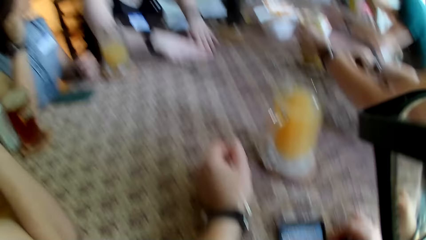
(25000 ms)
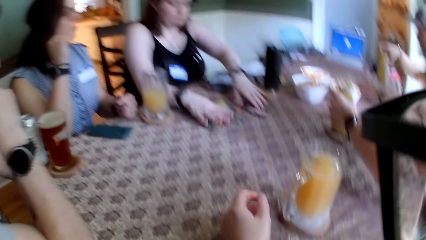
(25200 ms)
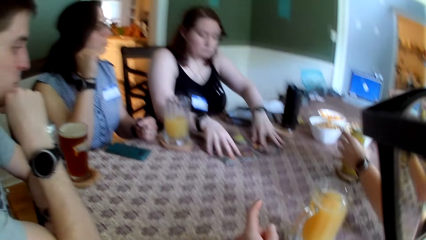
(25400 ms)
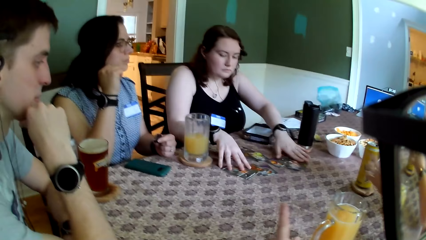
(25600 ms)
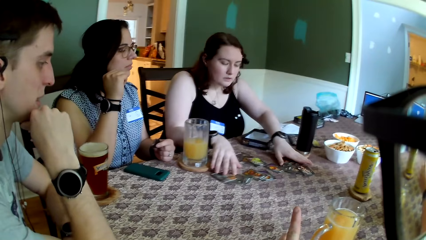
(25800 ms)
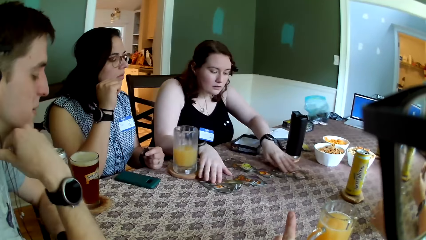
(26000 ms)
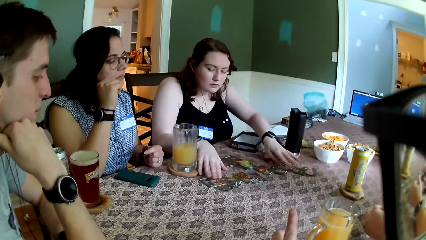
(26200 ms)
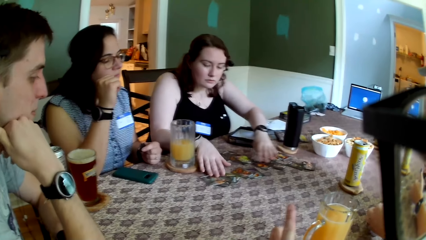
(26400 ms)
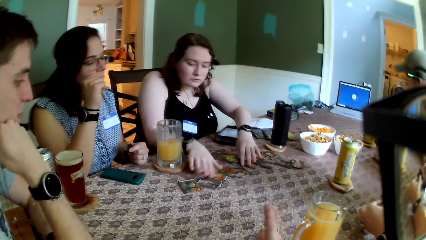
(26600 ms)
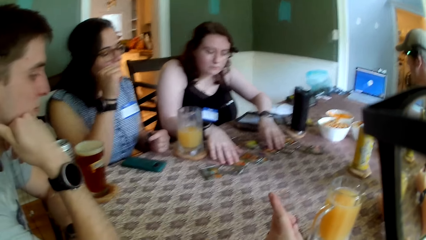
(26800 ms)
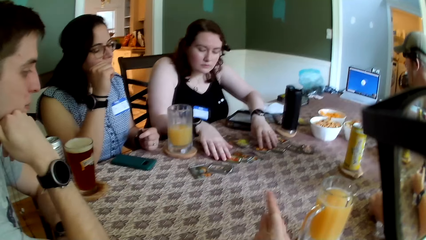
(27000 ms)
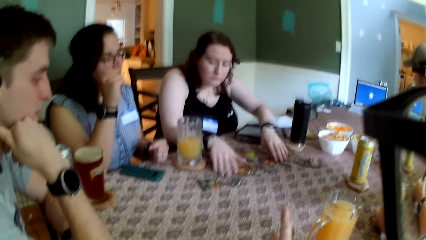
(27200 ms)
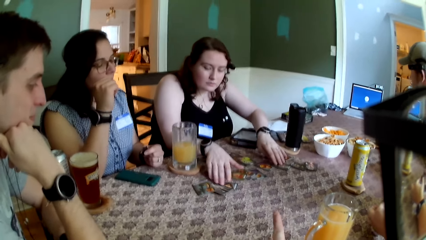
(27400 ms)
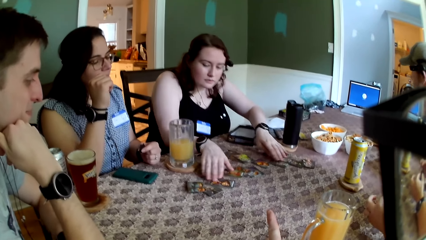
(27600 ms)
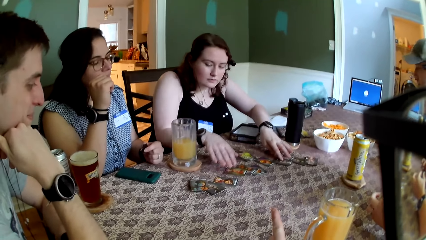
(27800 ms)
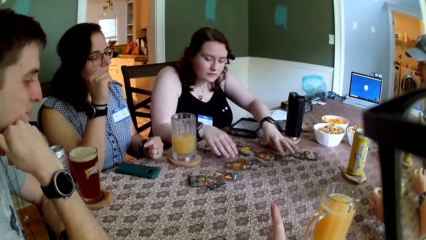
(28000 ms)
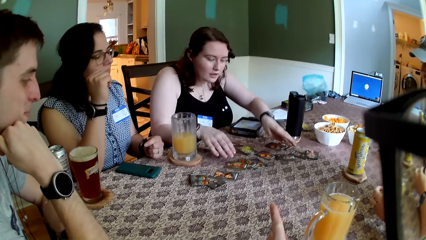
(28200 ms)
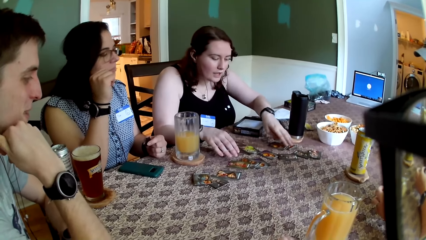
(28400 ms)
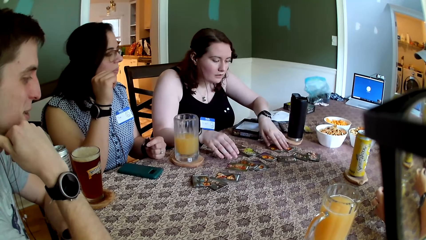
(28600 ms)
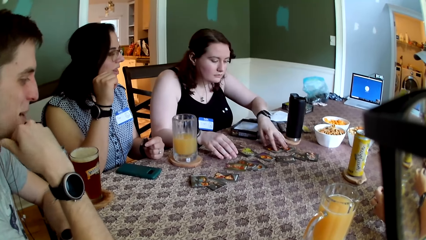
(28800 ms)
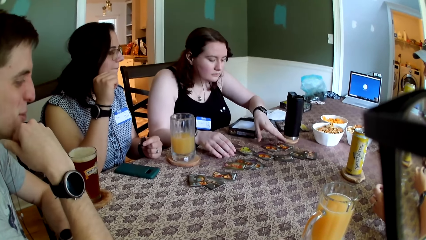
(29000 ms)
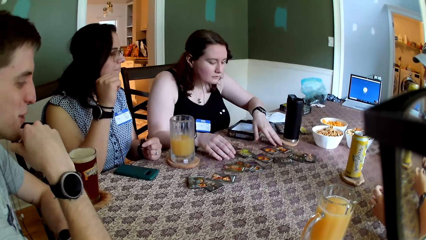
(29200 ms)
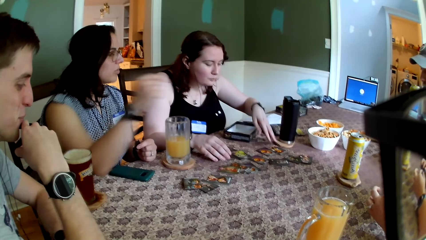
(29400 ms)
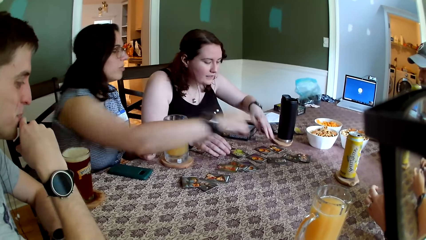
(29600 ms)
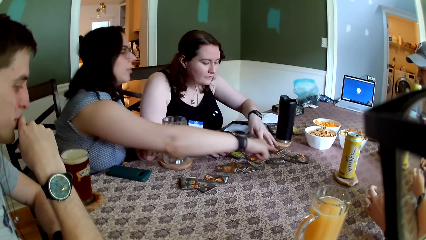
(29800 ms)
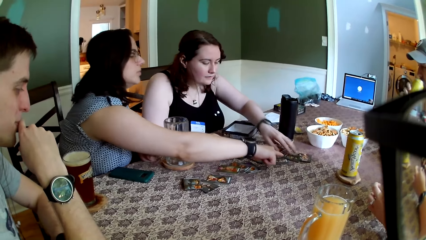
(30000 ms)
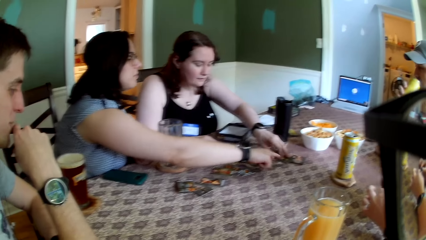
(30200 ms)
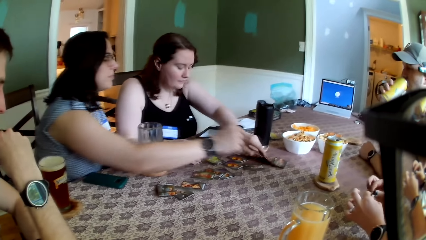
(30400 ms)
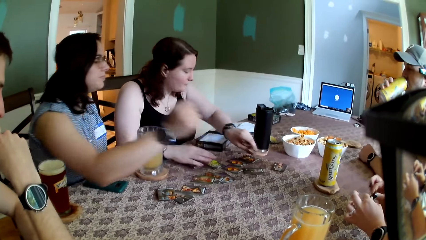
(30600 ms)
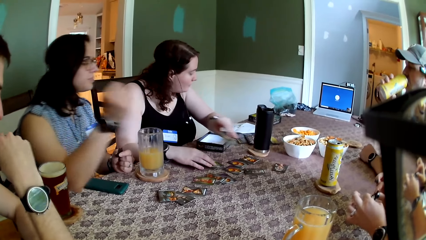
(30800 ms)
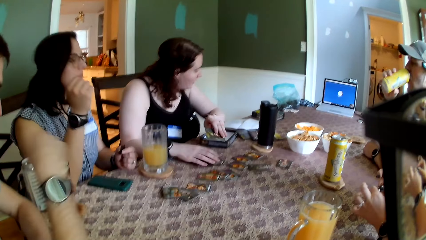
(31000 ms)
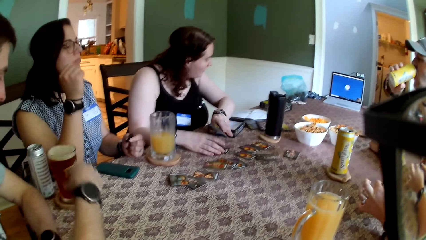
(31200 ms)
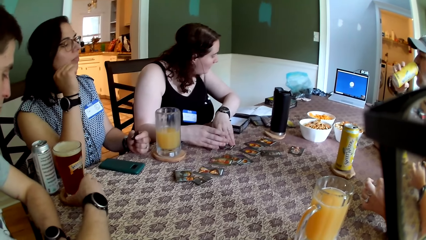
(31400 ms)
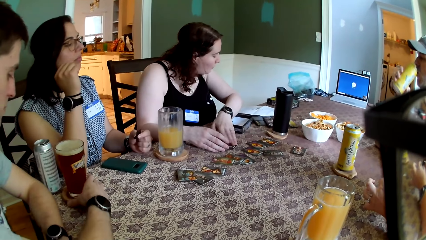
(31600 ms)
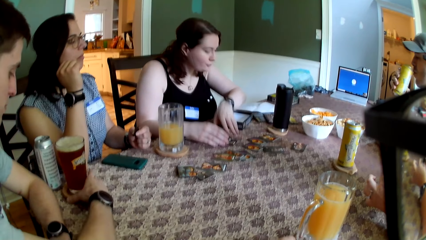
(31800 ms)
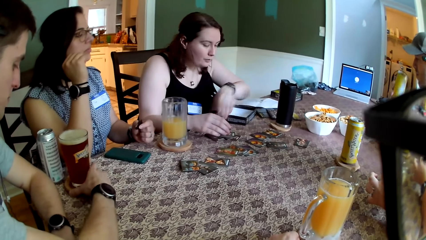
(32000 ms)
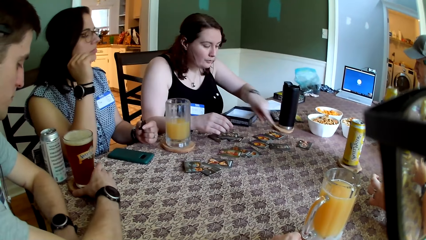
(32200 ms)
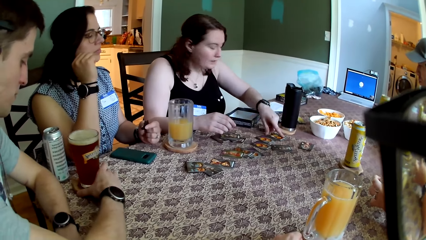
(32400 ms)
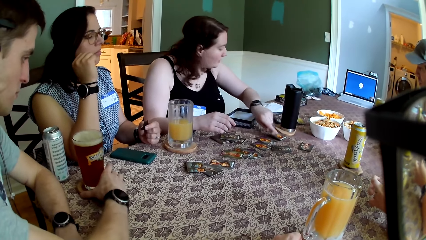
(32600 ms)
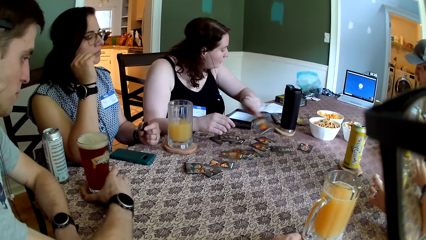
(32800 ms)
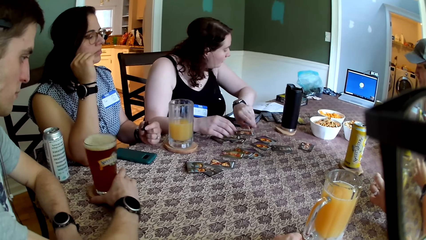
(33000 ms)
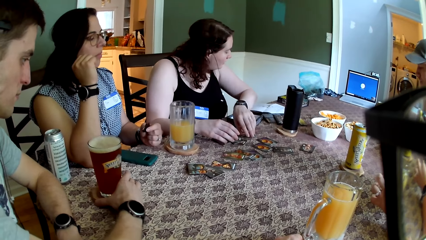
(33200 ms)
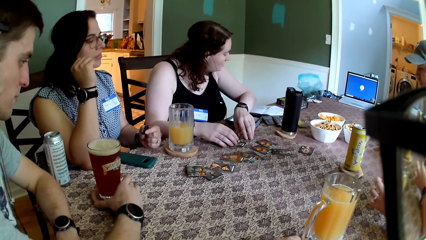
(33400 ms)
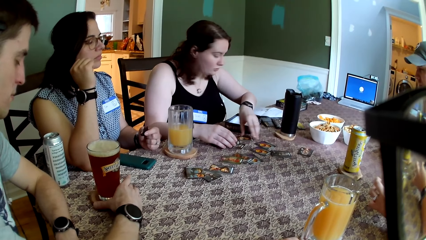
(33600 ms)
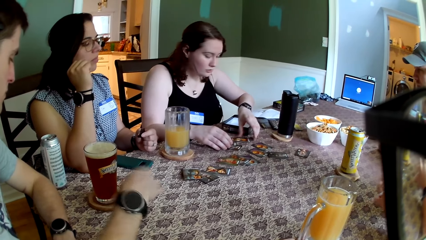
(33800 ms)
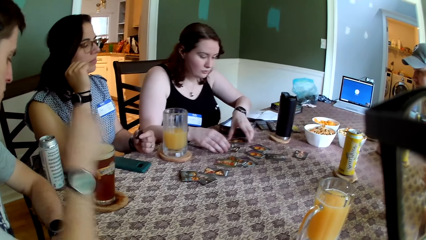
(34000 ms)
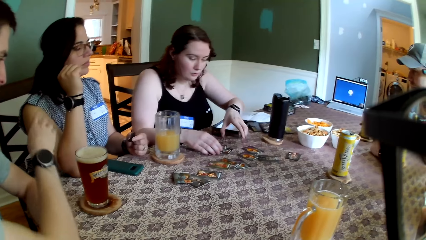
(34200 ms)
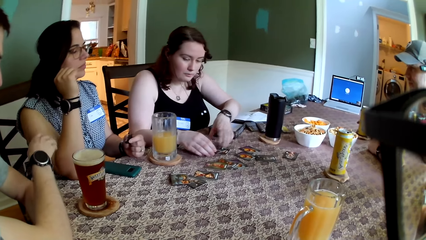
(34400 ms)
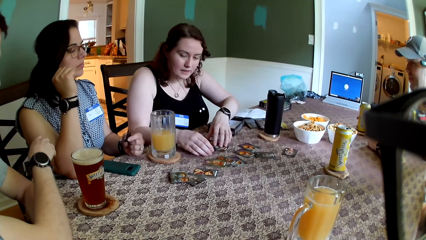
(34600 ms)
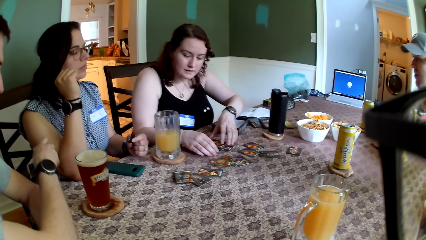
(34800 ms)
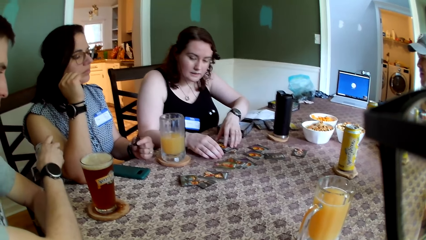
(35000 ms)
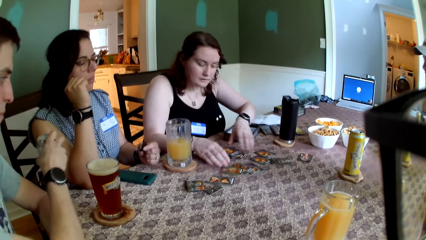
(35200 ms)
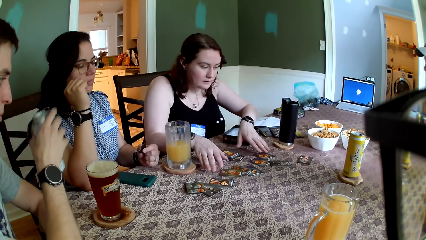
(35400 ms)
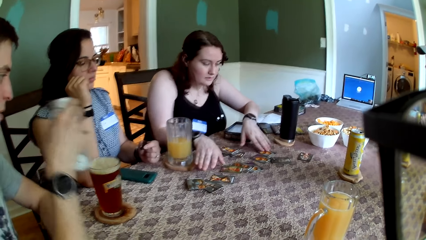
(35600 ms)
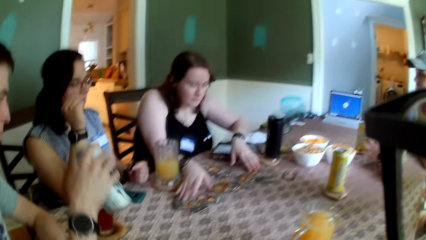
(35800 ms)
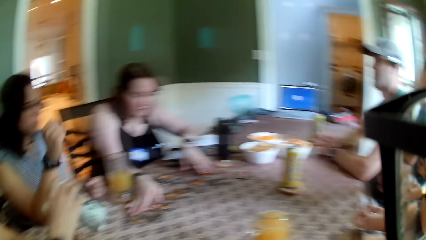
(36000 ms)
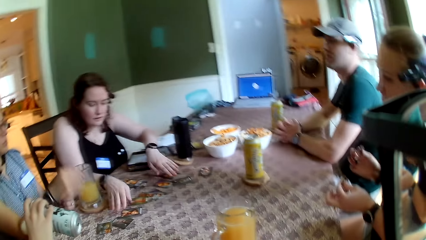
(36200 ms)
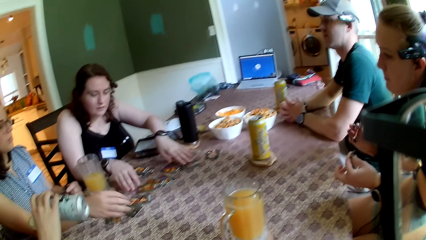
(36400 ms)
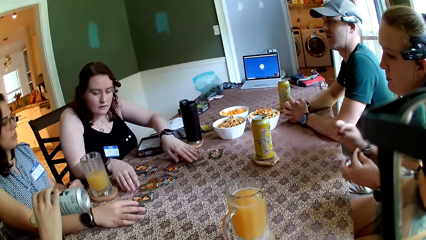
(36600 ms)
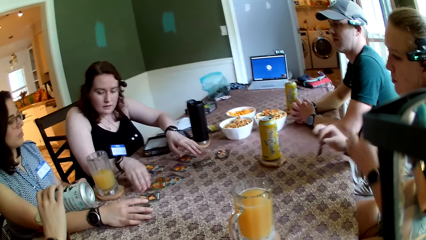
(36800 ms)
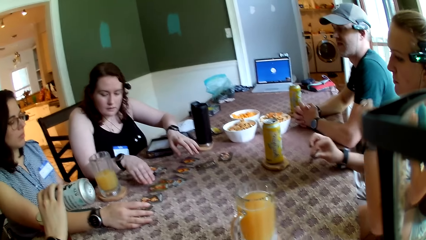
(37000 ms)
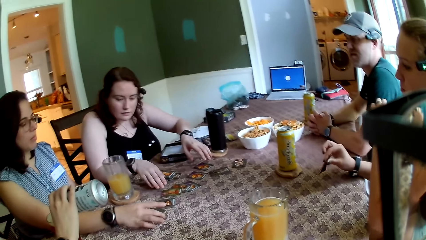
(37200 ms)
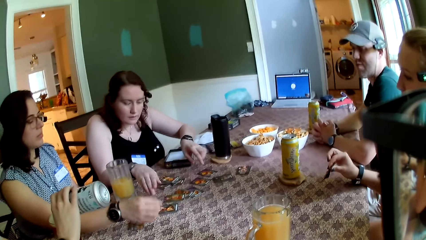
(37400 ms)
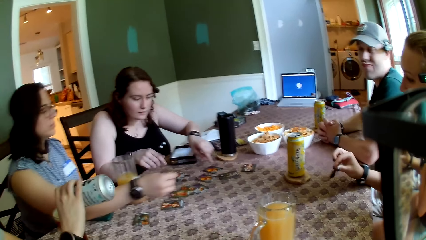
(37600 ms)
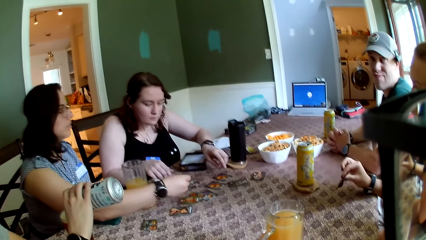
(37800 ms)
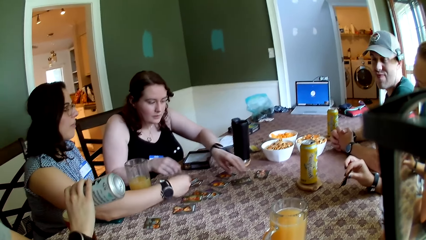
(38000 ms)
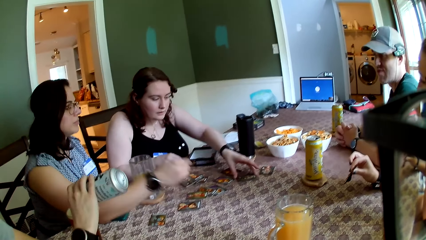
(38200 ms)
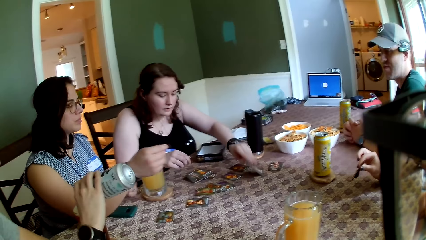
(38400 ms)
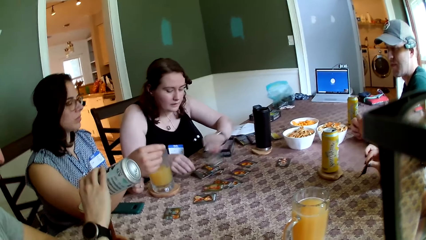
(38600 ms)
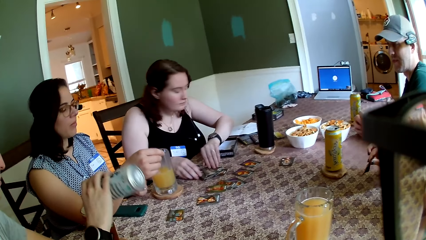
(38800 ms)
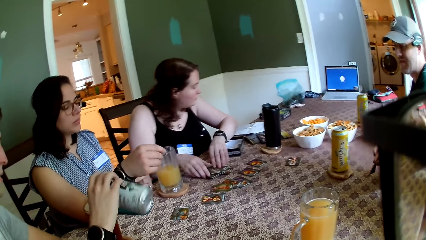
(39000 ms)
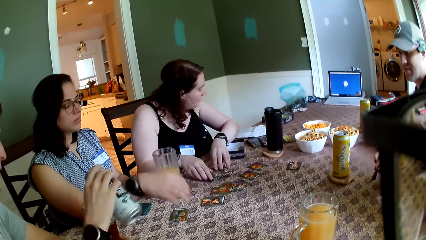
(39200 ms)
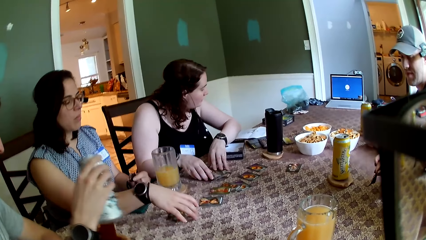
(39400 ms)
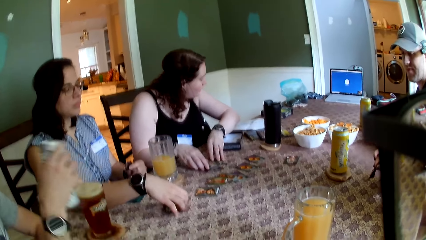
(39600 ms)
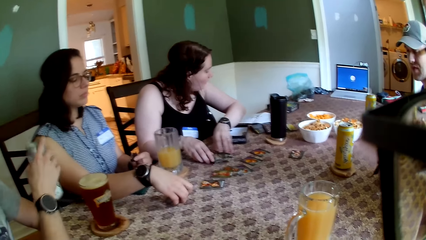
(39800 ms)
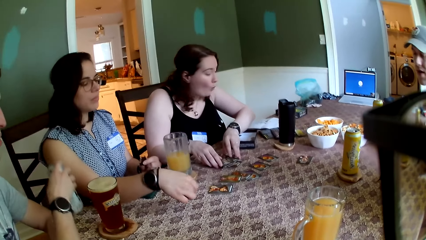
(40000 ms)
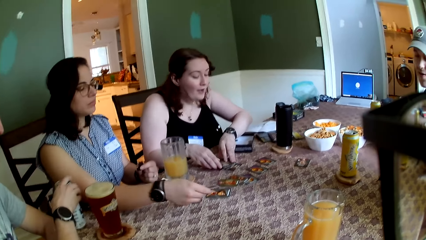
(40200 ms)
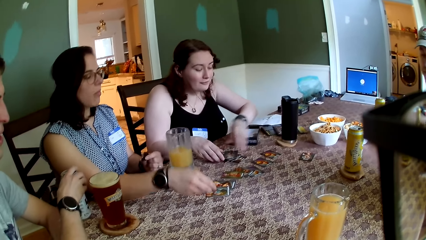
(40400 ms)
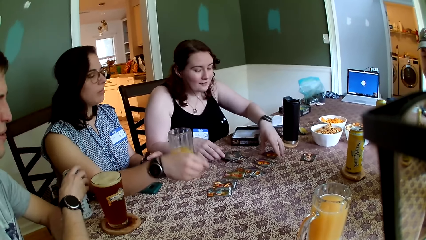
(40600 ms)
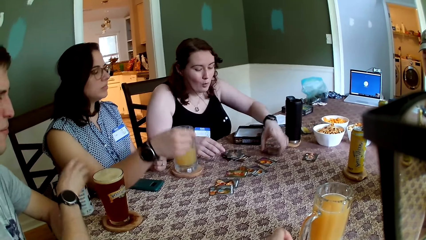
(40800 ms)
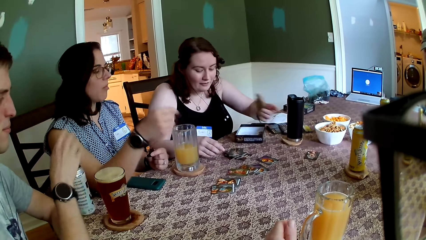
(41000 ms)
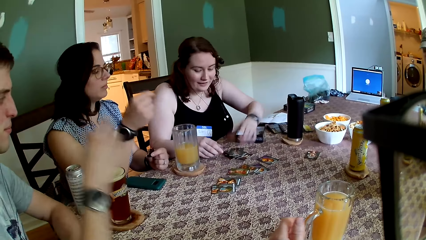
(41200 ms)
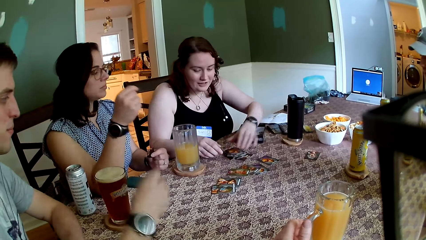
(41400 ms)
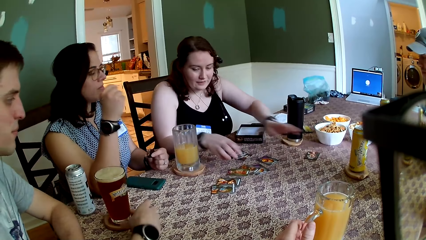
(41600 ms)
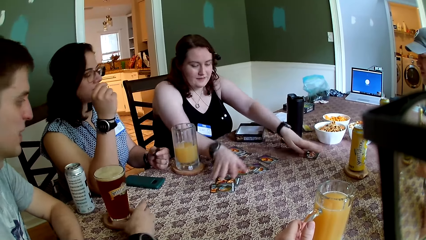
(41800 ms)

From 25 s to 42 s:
The woman spreads the deck of cards on the table with both hands. The camera wearer looks at the table. Another woman points to a card with her right hand. The first woman picks up a card with her left hand from the table and drops the card with her left hand on the table. The first woman picks up a card with her left hand from the table. A man moves a cup of beer with his right hand. The first woman drops the card with her left hand on the table, picks up a card with her left hand from the table and drops the card with her left hand on the table. The man picks up a can of beer with his right hand and pours the beer in the cup with his right hand. The camera wearer looks at the table. The other woman picks up a card with her right hand from the table and drops the card with her right hand on the table. The first woman picks up a card with her left hand from the table and drops the card with her left hand on the table. The other woman picks up a card from the table with her right hand and drops the card on the table with her right hand. The man drops the can of beer on the table with his right hand. The first woman picks up a card from the table with her left hand and drops the card on the table with her left hand.
